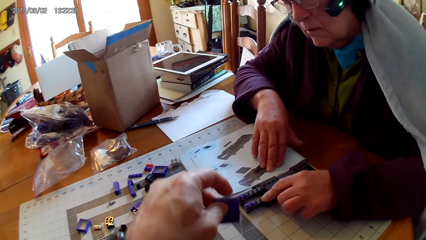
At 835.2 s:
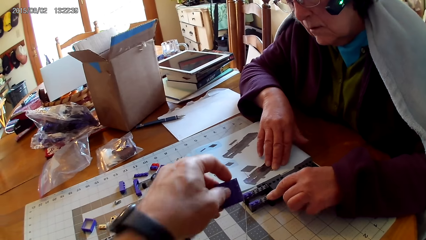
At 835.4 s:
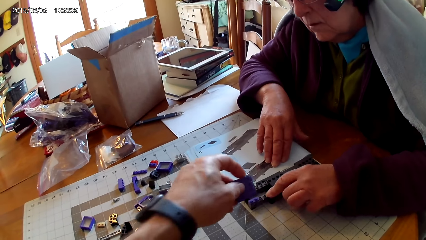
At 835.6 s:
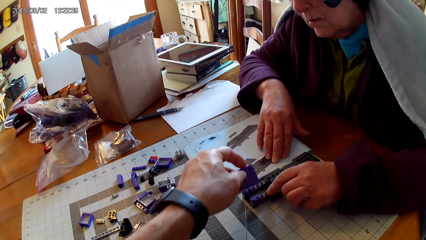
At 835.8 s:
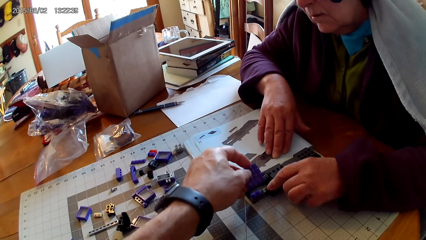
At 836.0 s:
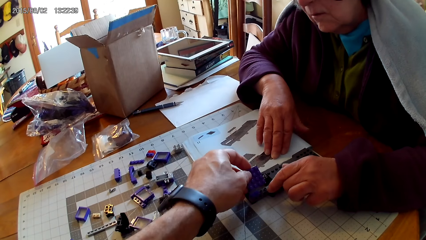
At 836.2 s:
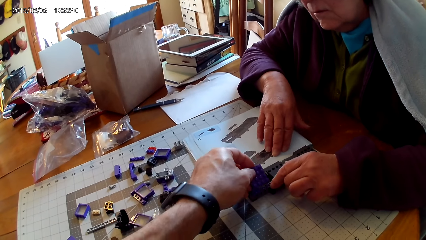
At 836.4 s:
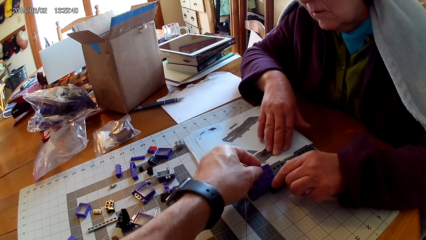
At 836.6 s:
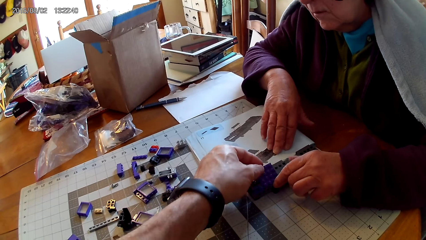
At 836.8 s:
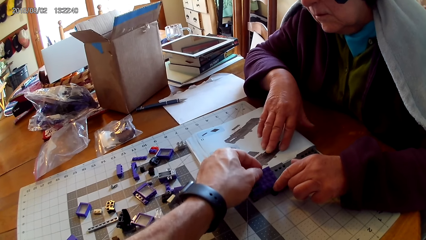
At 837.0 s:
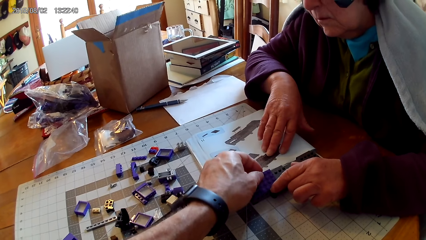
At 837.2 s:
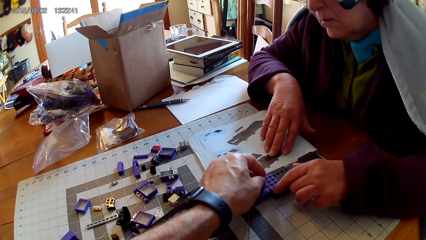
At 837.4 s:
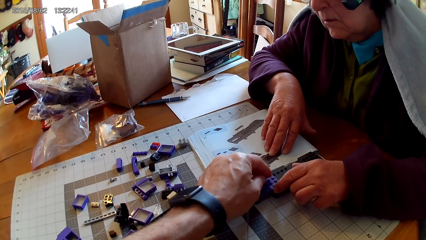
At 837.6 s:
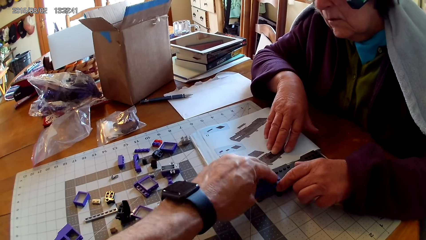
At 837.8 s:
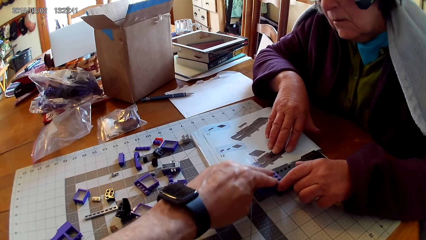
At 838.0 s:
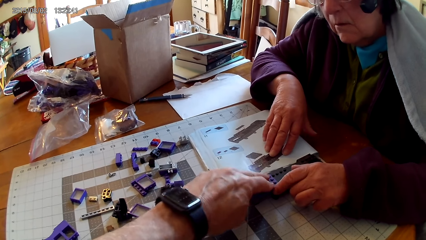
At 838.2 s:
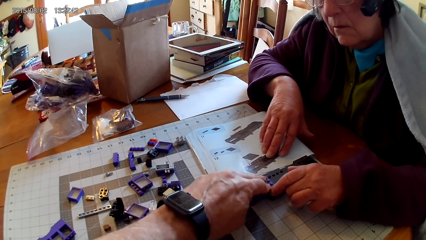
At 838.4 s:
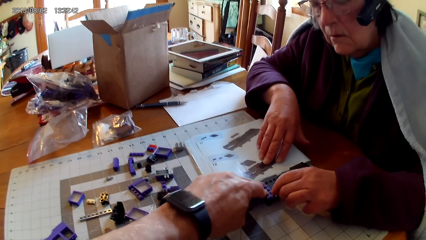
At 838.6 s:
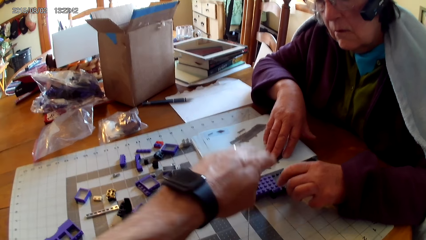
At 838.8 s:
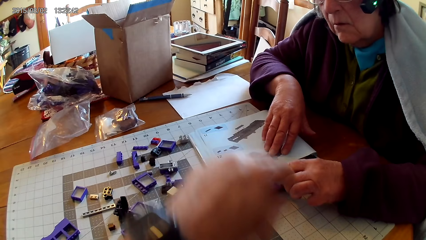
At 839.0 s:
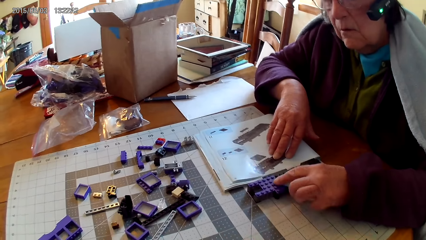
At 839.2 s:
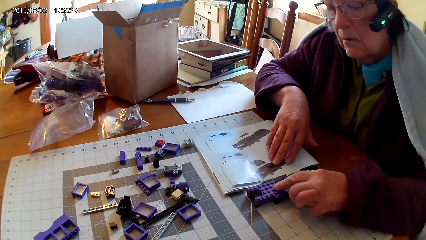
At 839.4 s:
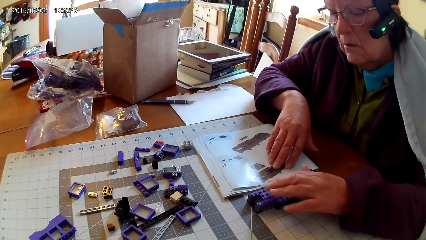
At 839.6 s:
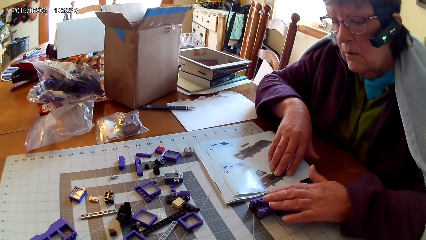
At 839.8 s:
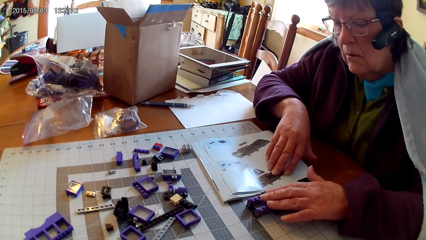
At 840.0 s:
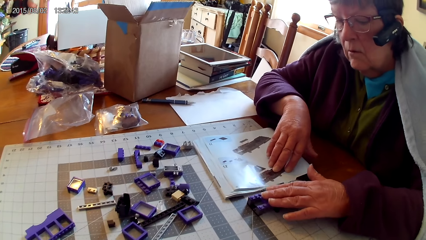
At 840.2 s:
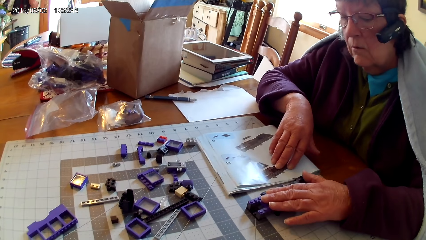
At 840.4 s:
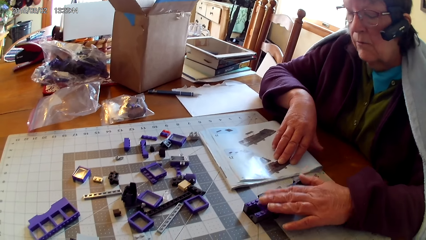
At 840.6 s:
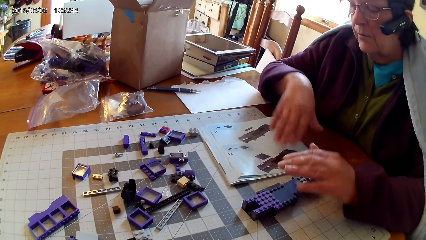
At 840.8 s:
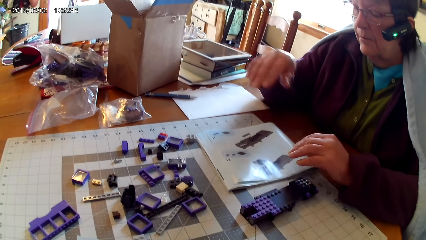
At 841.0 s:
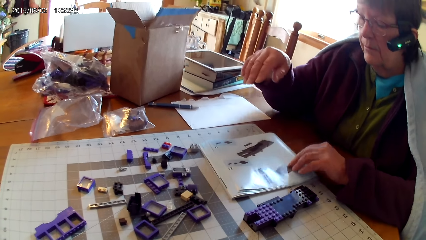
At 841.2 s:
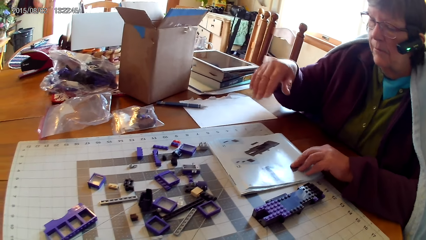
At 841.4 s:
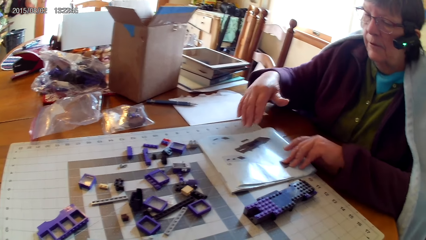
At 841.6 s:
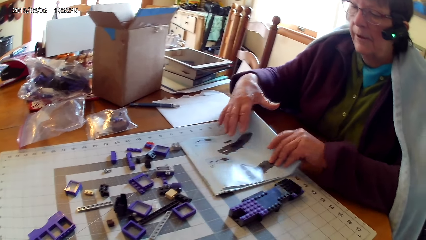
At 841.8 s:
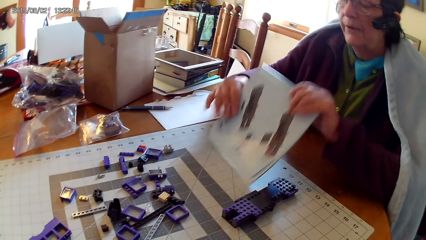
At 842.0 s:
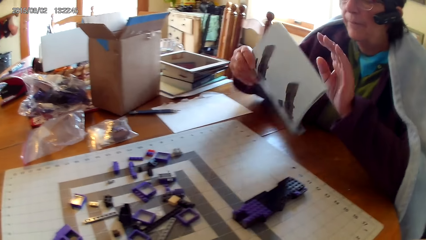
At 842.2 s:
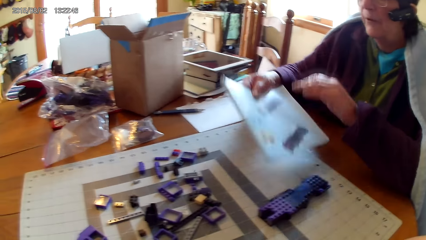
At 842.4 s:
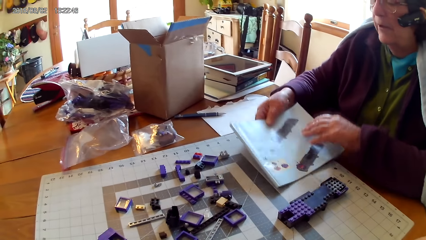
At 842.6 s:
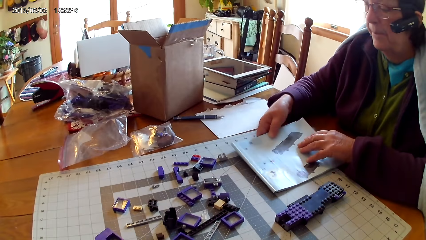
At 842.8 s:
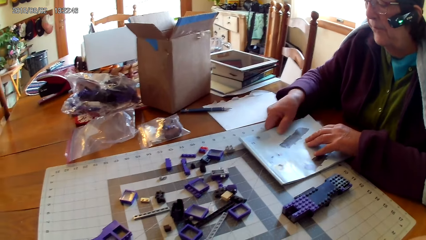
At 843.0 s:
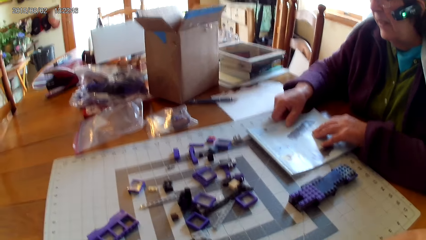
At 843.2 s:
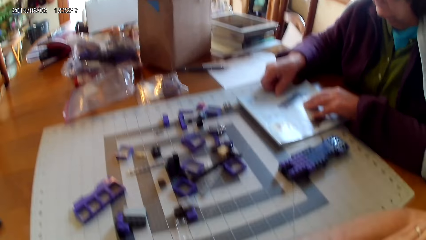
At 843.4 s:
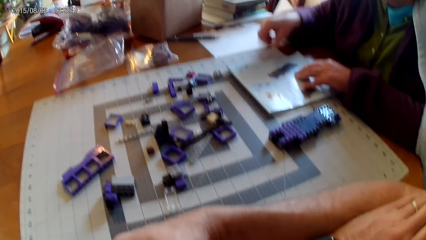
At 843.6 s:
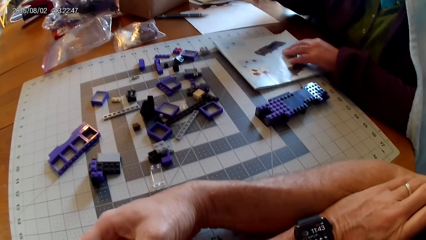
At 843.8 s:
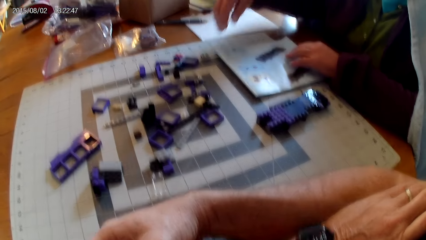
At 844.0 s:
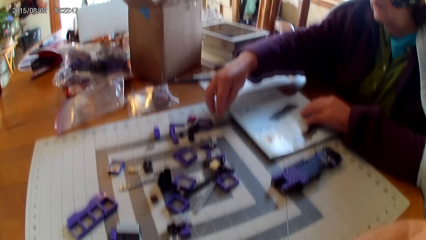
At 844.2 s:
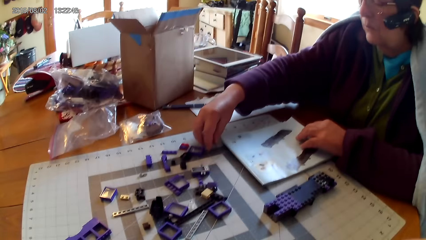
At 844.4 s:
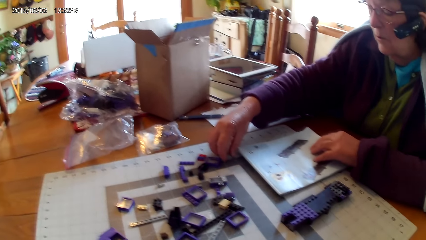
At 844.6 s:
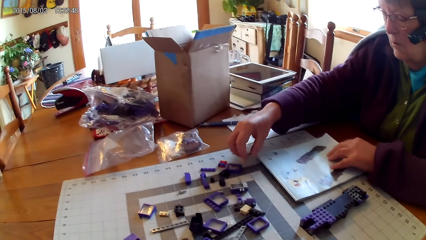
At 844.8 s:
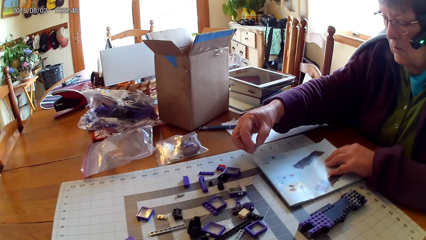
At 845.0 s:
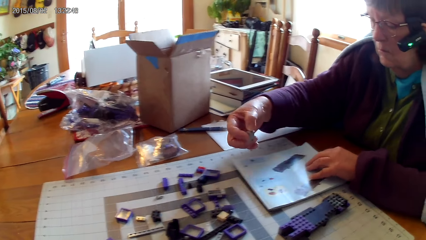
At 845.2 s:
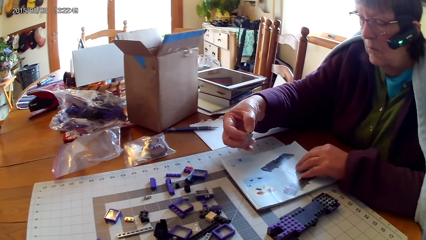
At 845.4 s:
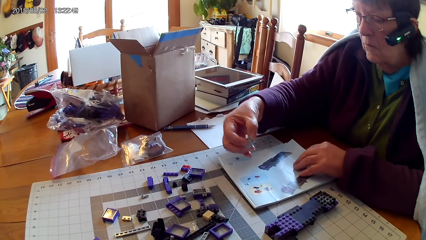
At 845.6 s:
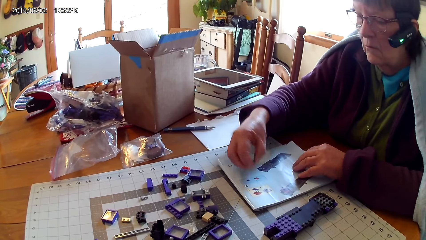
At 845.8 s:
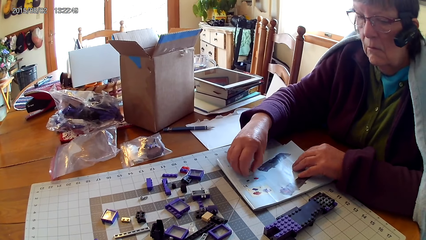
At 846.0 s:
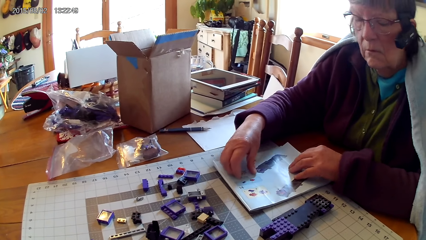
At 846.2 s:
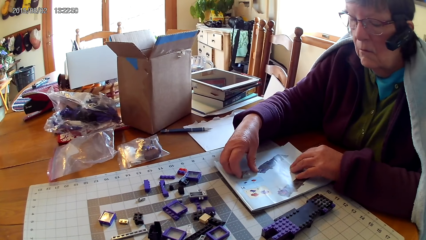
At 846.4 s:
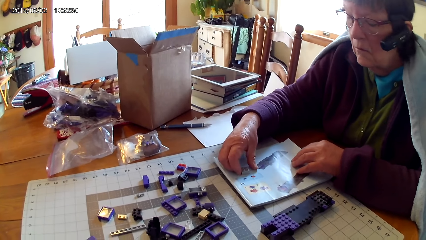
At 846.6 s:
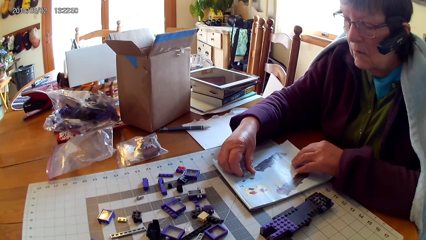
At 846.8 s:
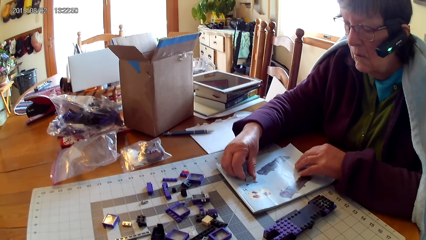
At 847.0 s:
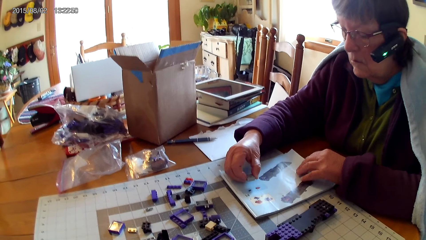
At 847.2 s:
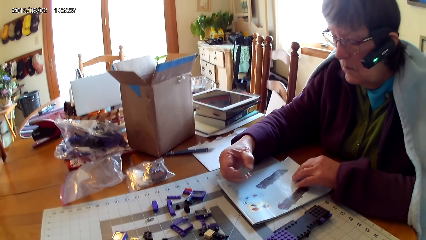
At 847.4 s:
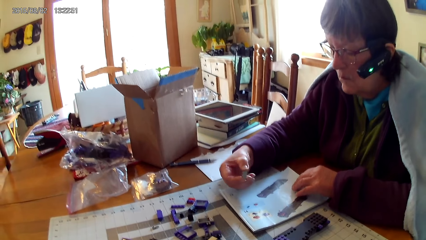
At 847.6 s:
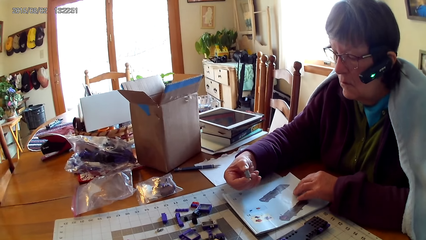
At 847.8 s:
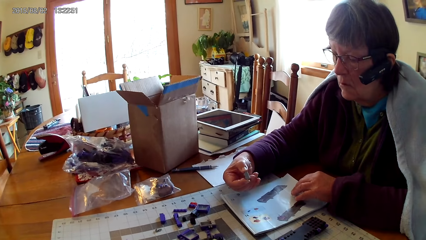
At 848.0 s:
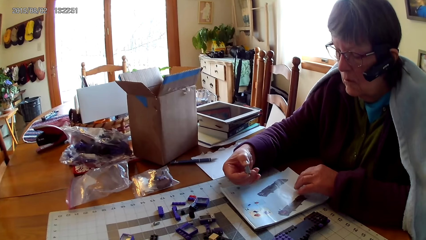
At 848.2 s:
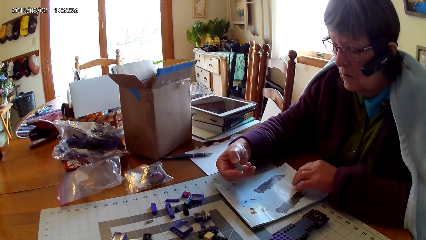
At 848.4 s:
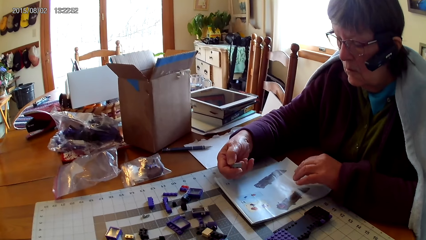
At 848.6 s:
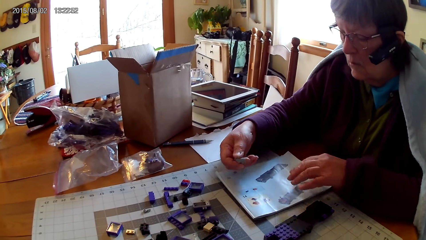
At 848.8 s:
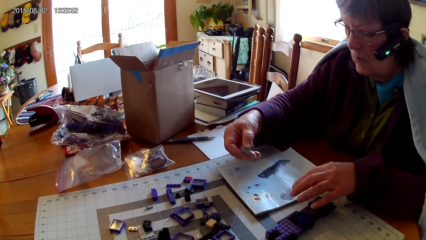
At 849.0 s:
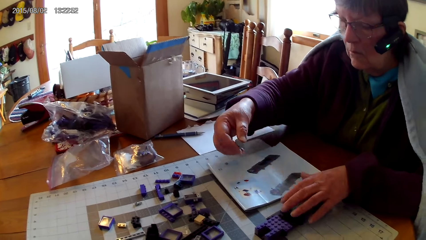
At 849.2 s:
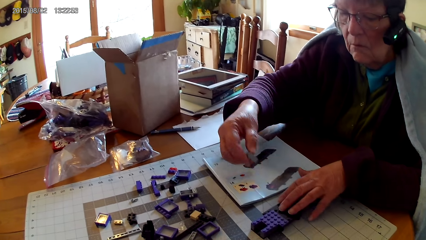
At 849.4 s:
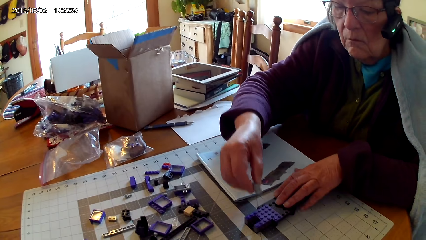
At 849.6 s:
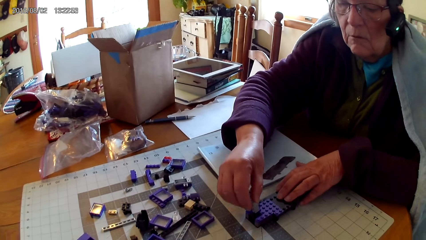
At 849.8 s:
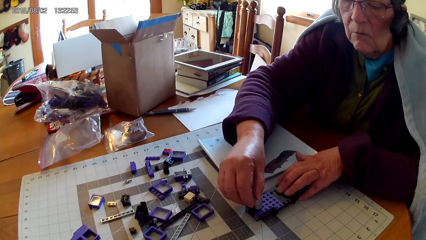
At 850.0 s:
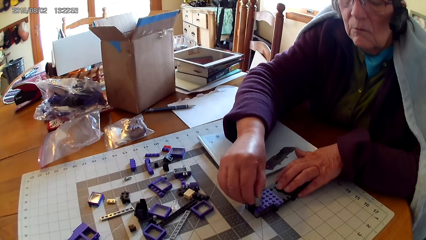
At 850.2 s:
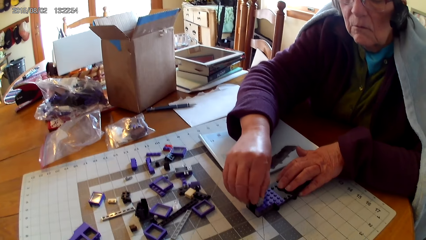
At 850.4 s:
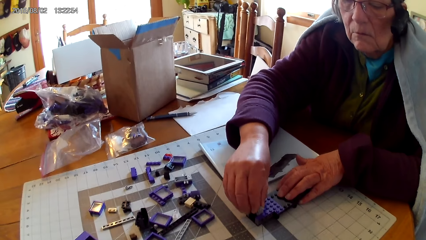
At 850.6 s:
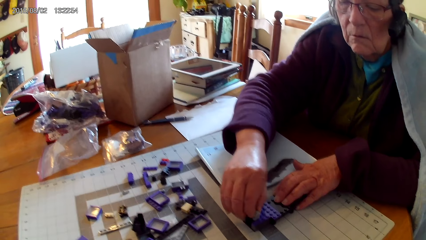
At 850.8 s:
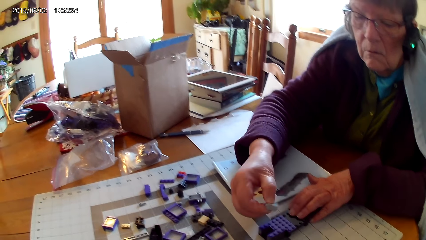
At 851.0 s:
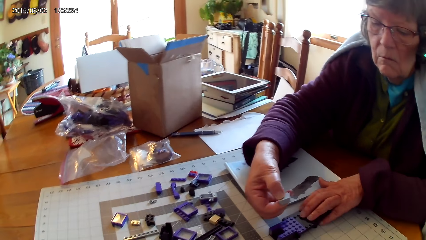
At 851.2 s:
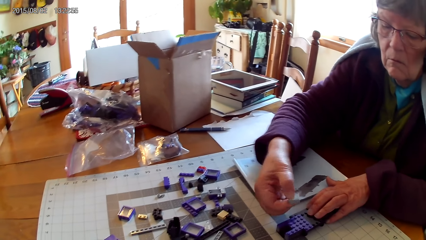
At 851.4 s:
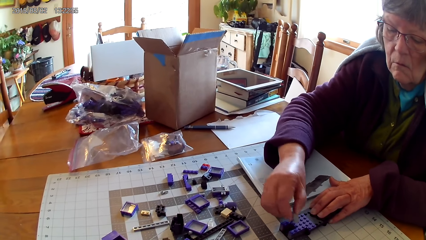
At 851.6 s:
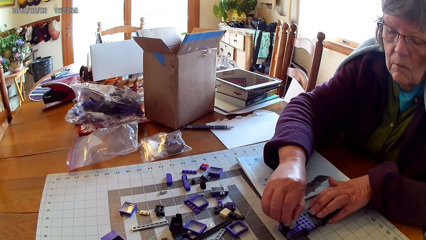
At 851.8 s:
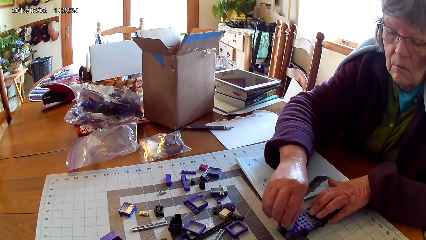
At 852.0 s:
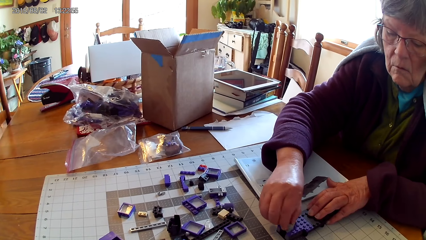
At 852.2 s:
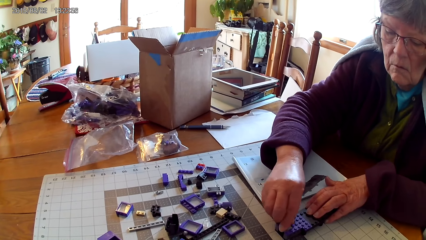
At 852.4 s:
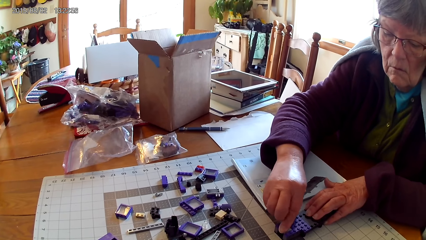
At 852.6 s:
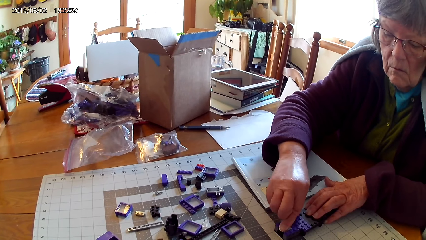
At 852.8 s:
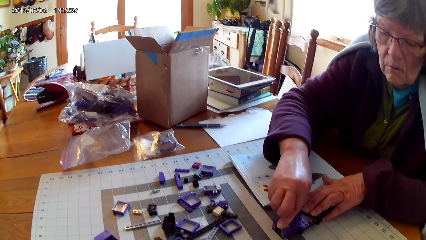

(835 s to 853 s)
The camera wearer takes spare parts and fixes a plastic on the other. A woman moves something, takes the manual book, turns the manual book, and puts the manual book on the table. She picks up a plastic. The camera wearer takes a spare part. The woman places the plastic on the booklet. The camera wearer puts the spare part on the manual book. The woman fixes a plastic on the other plastic.
